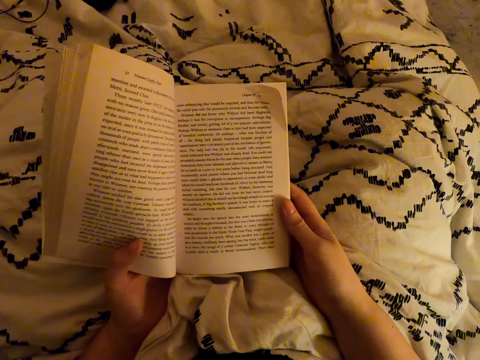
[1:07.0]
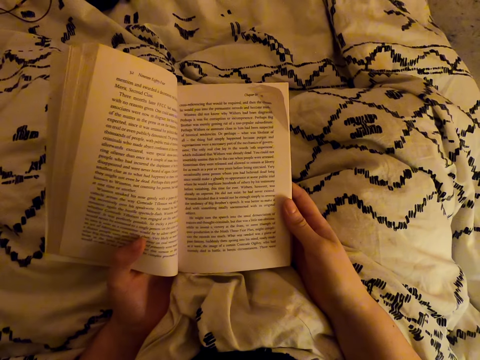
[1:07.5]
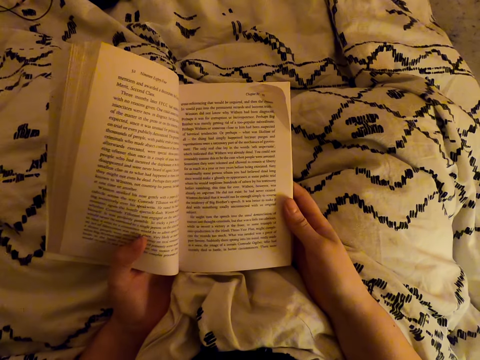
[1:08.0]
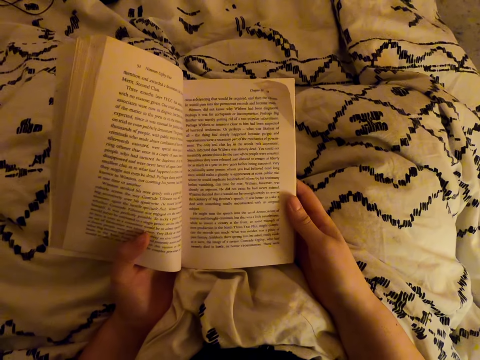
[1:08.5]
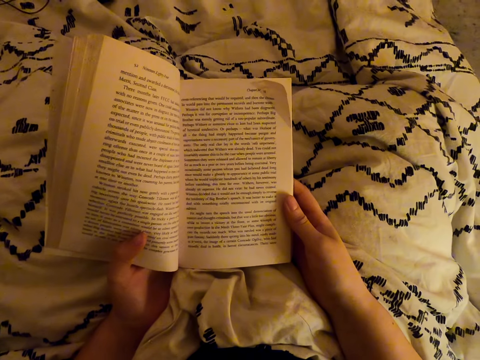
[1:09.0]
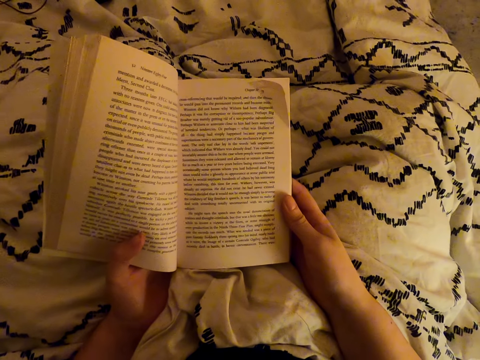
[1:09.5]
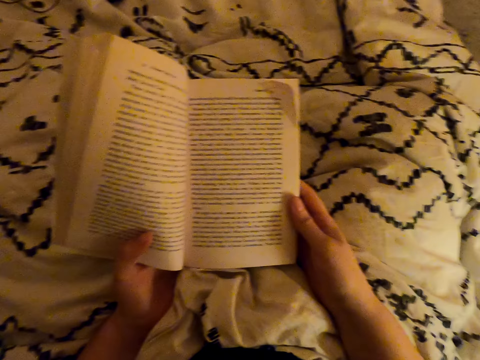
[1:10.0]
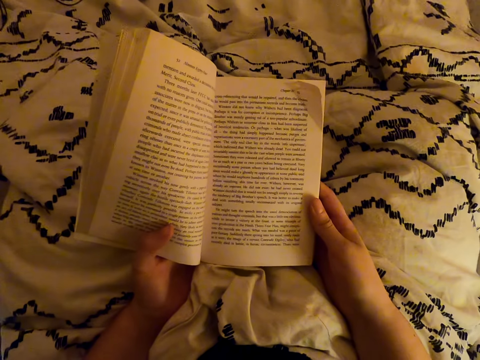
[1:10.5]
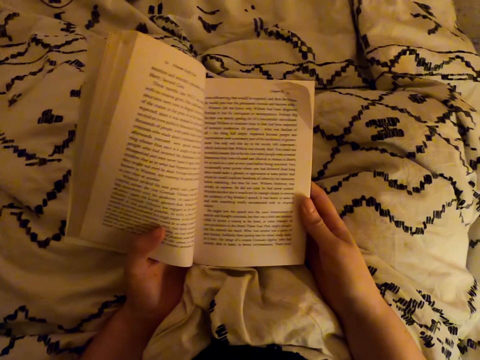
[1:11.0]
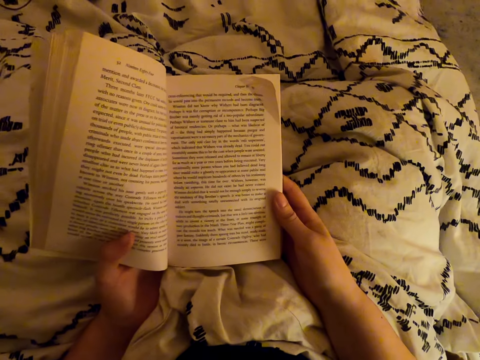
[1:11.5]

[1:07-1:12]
The camera wearer reads the book.

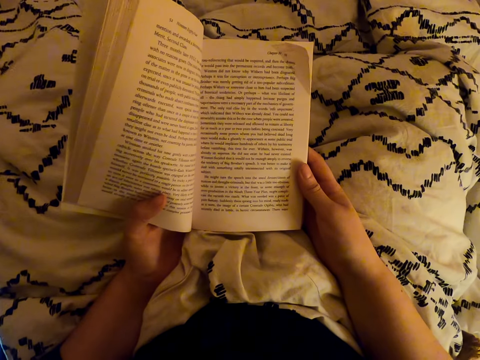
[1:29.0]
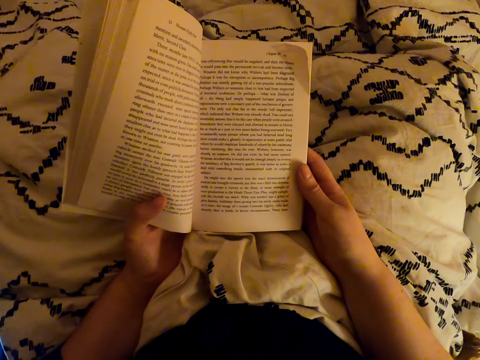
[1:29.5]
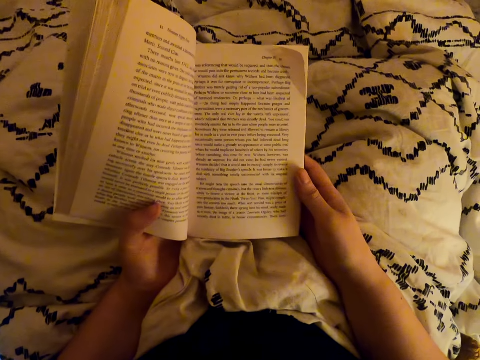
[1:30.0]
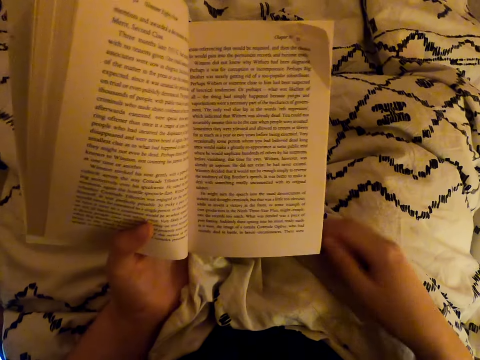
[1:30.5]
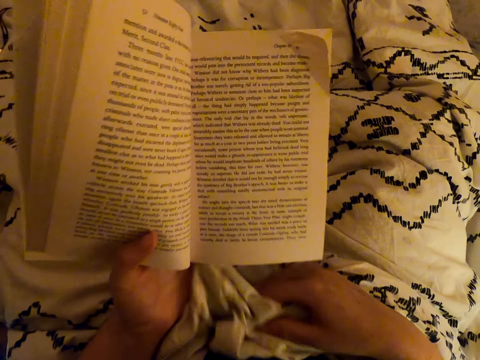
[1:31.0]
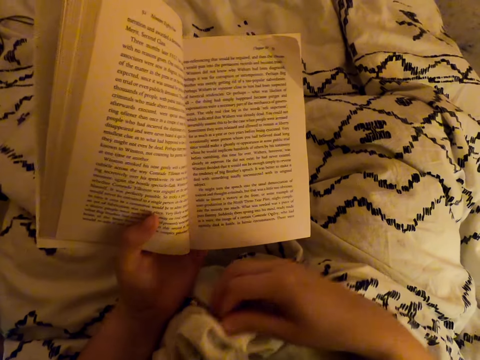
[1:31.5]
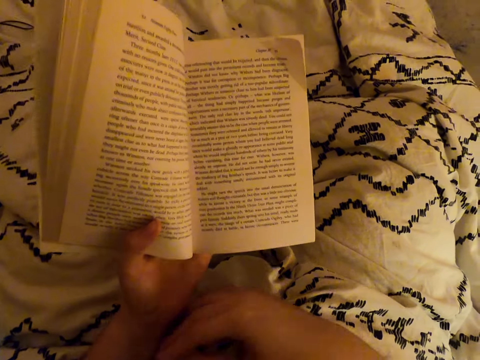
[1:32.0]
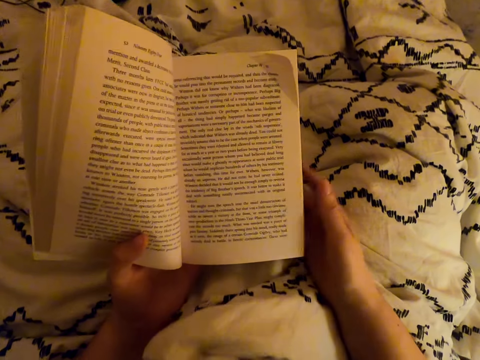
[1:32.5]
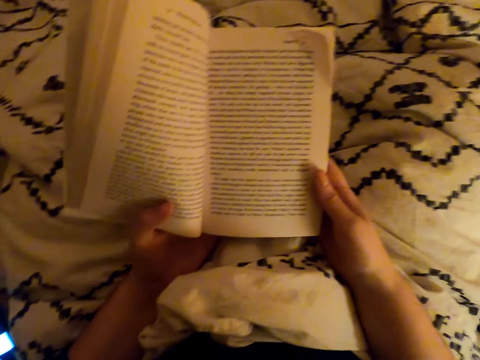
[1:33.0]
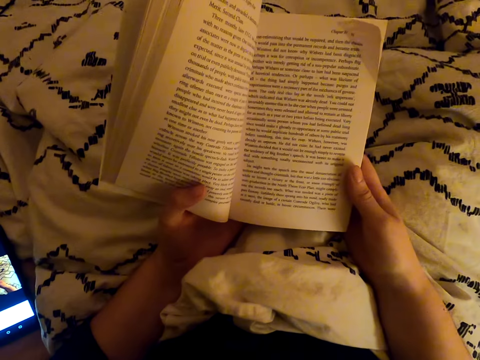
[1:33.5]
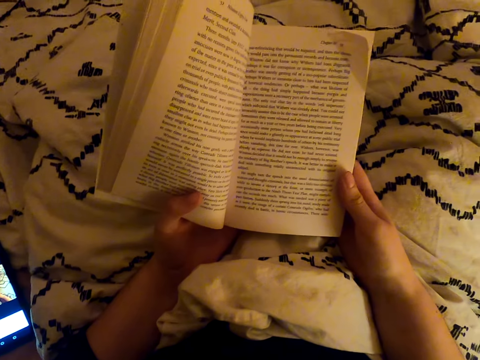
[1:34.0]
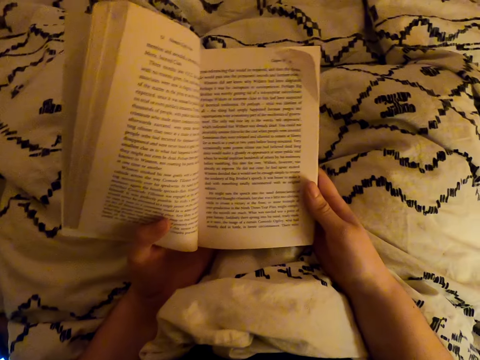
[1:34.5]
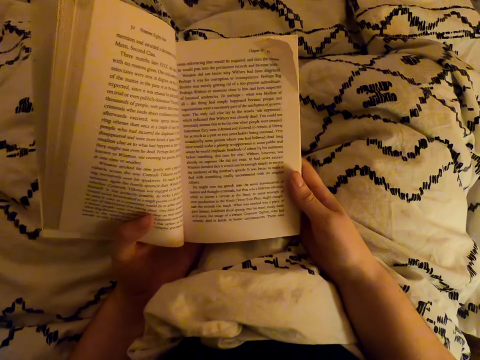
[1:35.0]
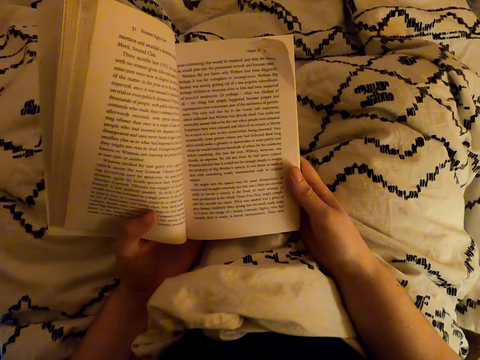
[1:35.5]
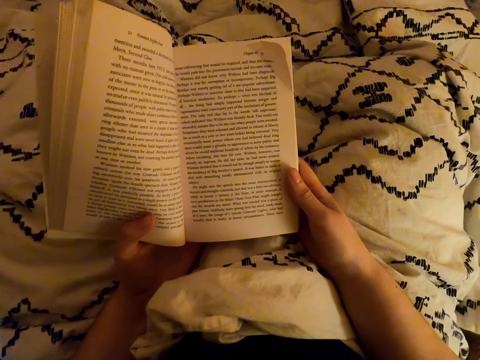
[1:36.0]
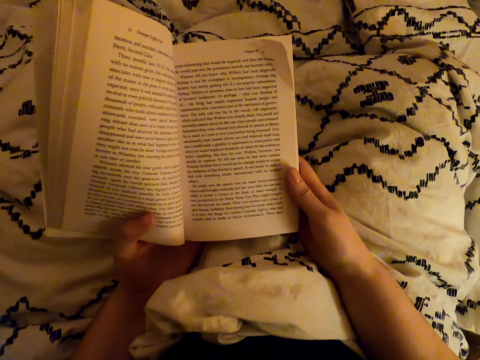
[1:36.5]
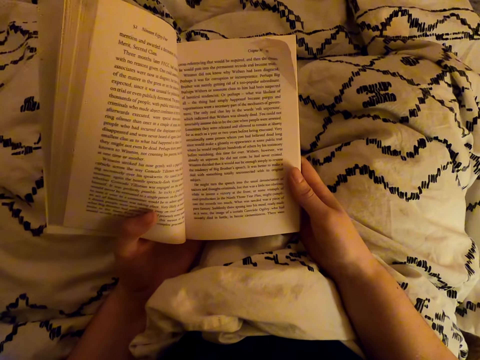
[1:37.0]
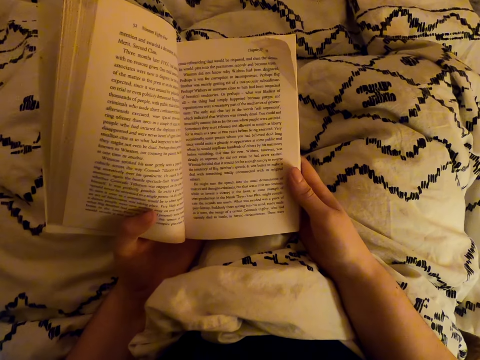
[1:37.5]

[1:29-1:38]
The camera wearer adjusts the blanket. They touch a sheet. They read the book.

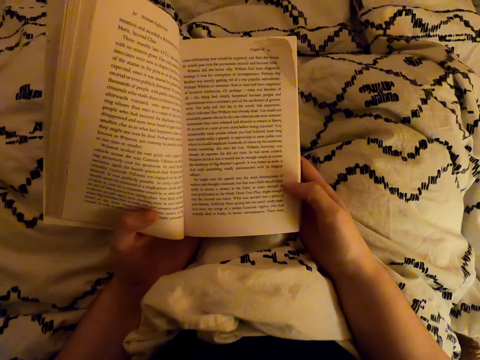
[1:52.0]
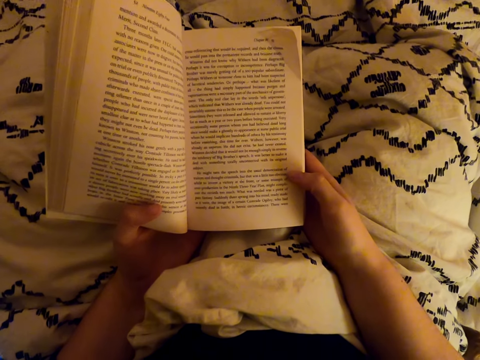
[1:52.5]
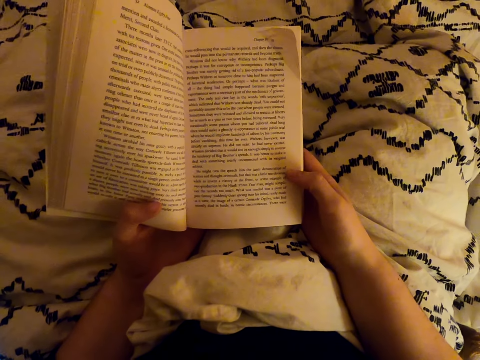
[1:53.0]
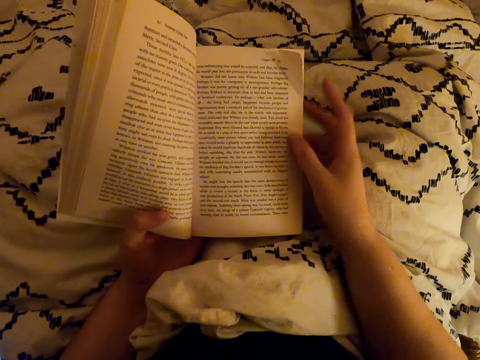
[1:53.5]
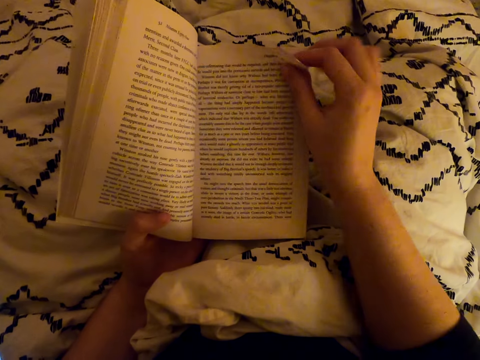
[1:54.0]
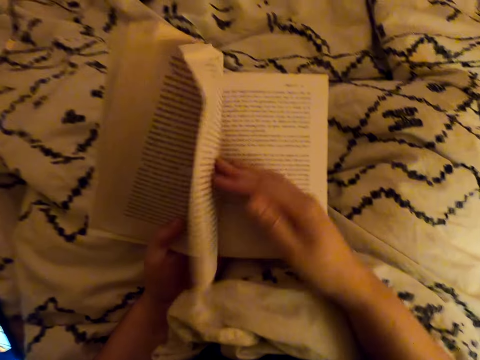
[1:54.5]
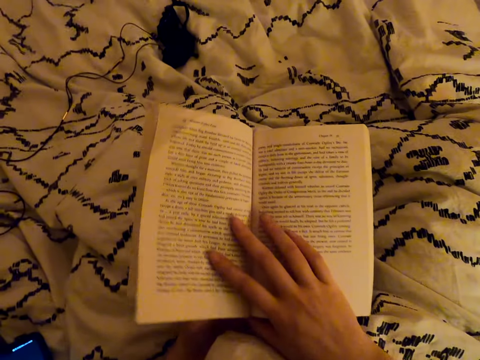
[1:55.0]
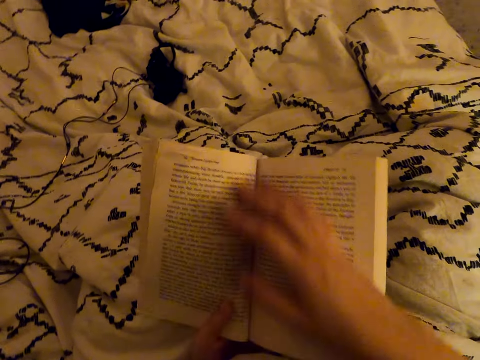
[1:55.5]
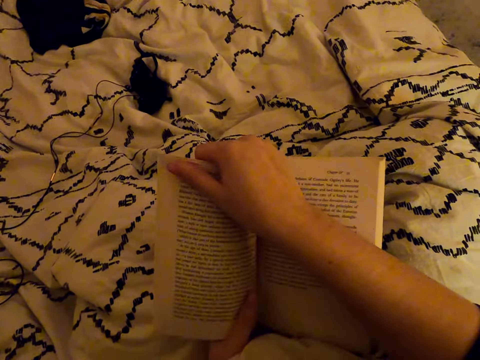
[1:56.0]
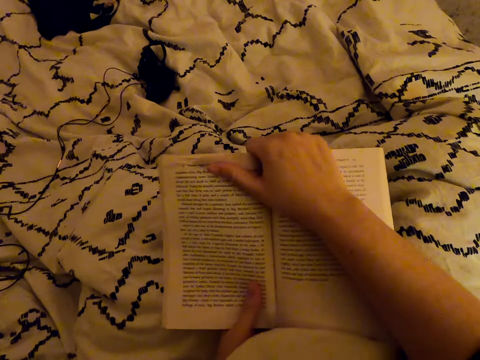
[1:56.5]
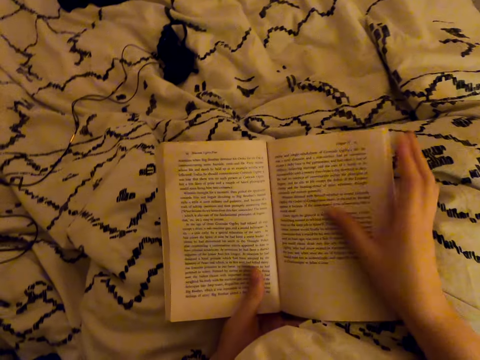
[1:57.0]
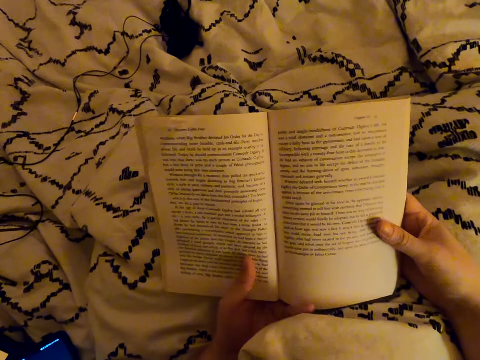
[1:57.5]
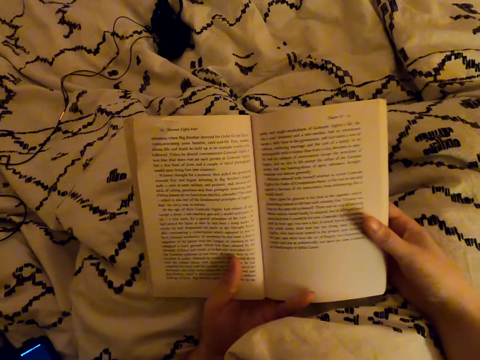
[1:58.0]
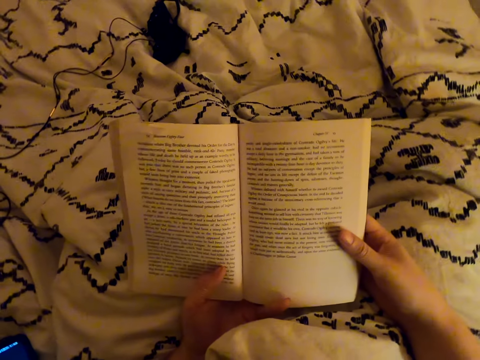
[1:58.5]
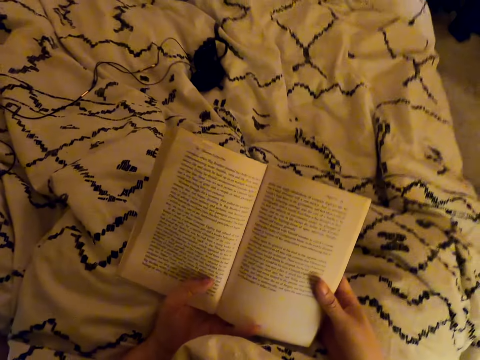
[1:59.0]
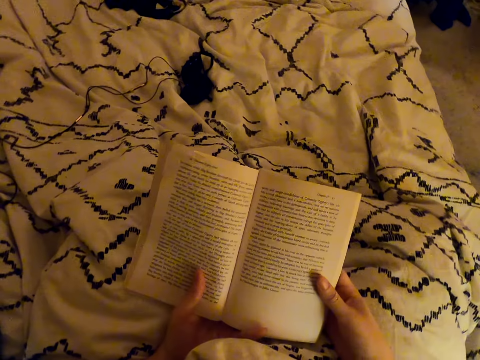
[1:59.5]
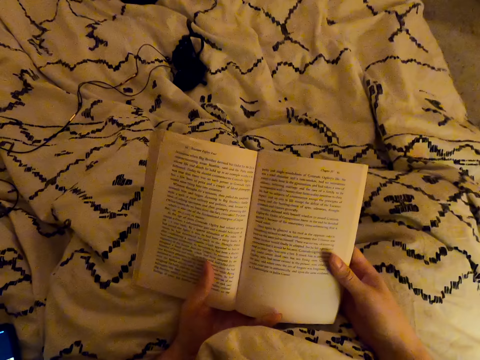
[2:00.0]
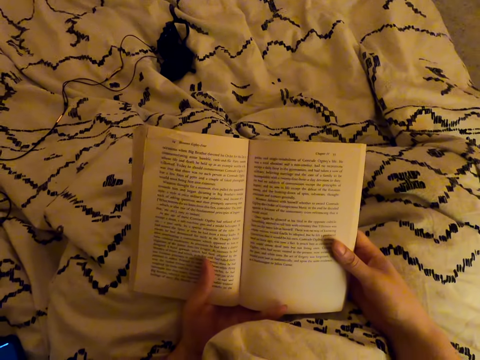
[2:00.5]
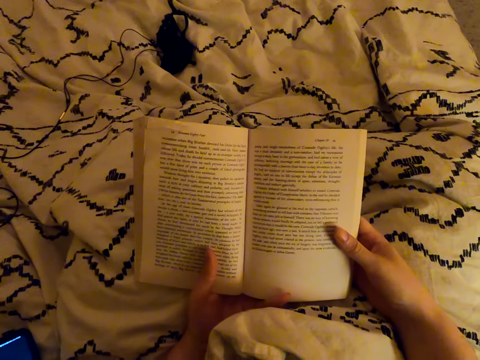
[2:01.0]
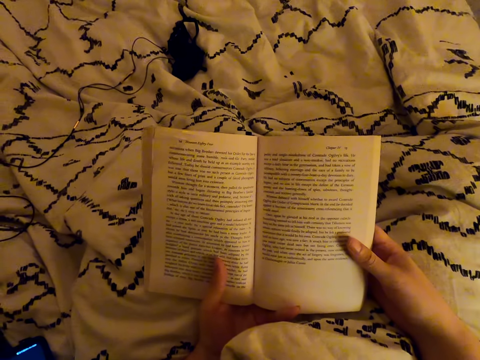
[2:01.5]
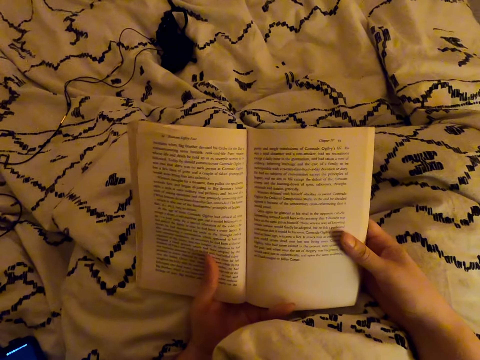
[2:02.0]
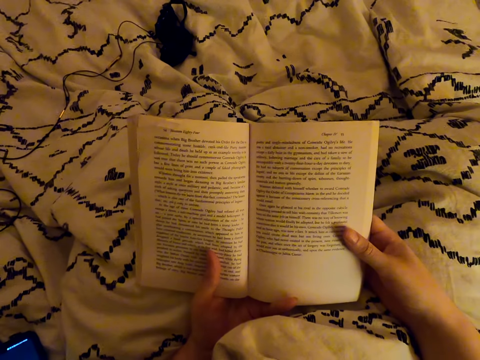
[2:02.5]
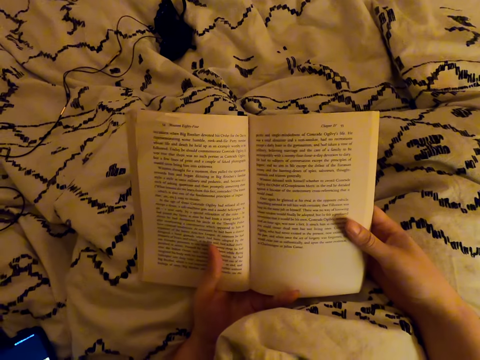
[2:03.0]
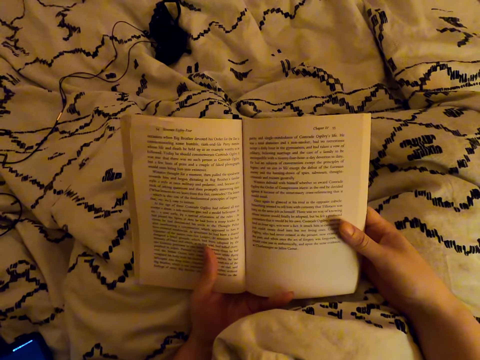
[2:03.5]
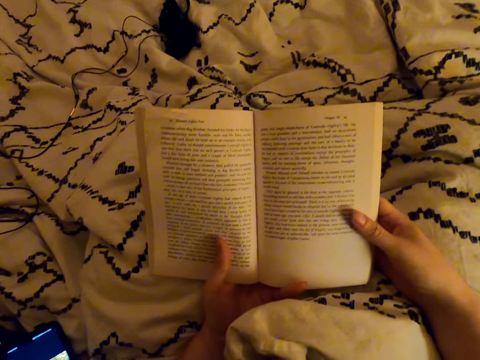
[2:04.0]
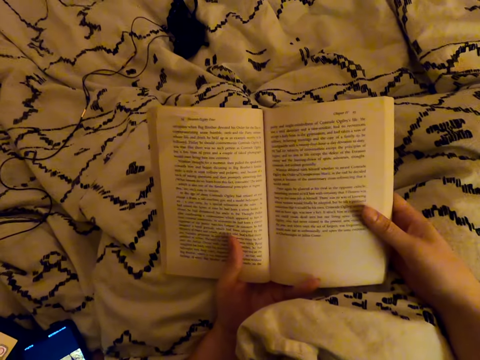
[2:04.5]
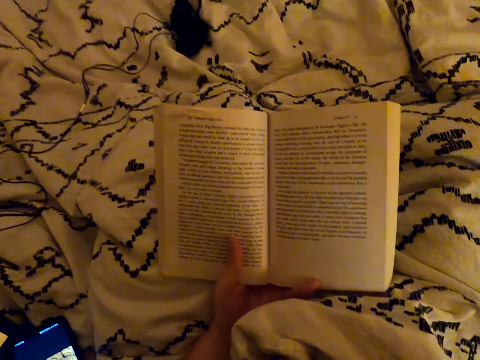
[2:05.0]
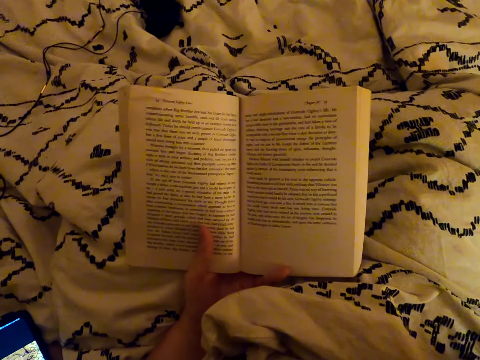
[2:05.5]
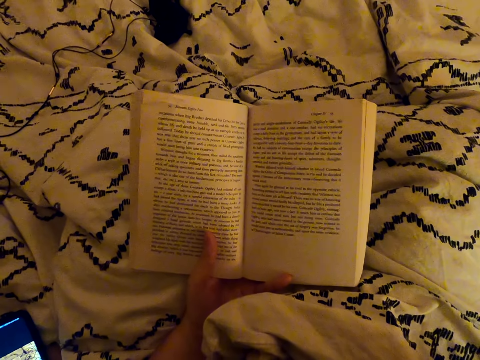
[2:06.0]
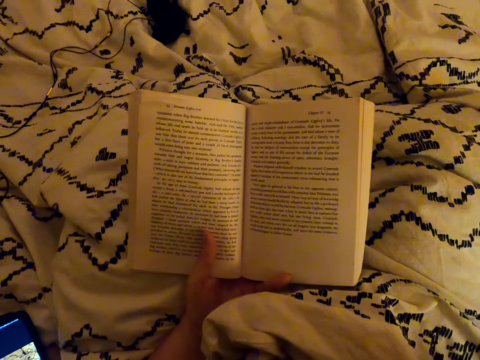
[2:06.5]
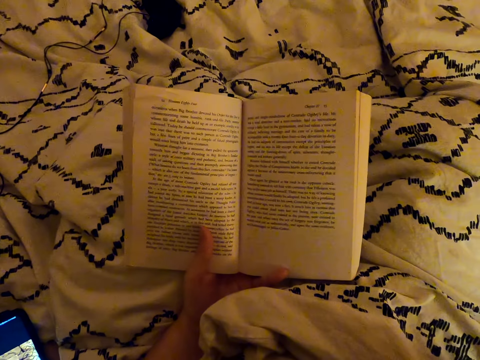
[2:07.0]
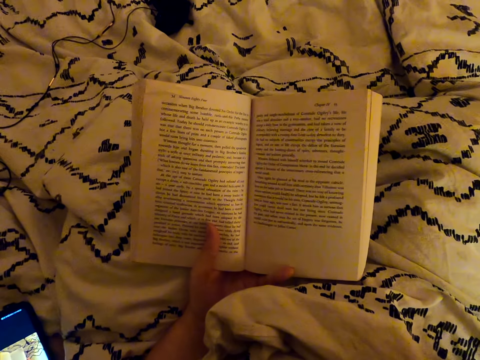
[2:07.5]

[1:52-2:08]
The camera wearer flips the book. They adjust the book. They breathe. They fix the camera.
